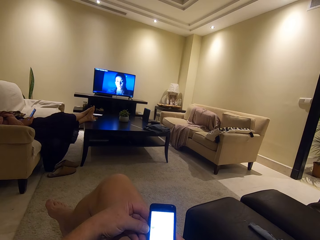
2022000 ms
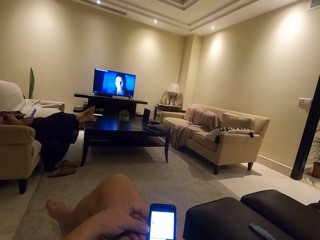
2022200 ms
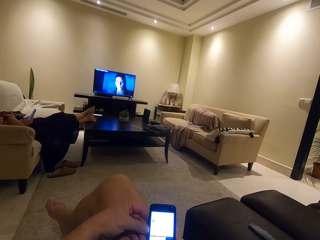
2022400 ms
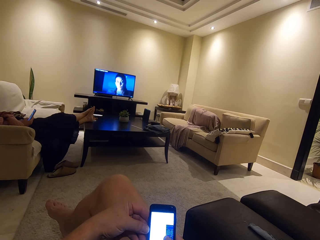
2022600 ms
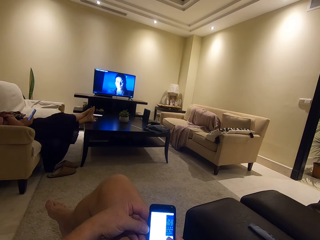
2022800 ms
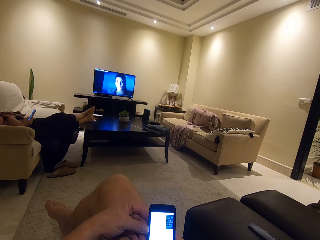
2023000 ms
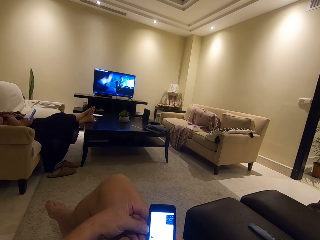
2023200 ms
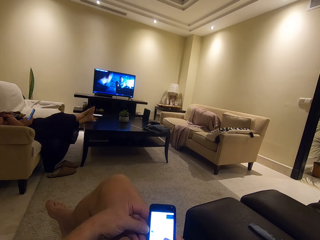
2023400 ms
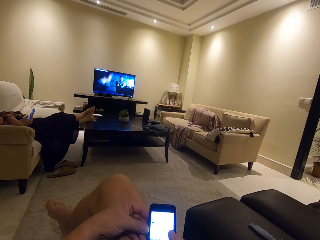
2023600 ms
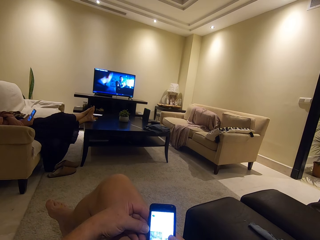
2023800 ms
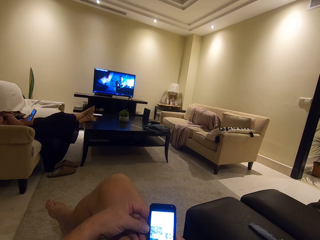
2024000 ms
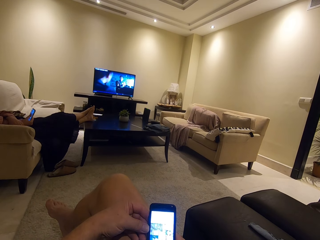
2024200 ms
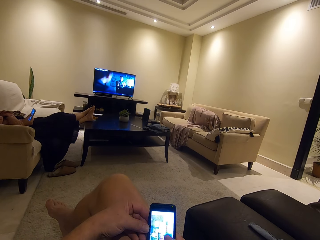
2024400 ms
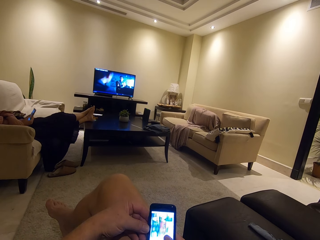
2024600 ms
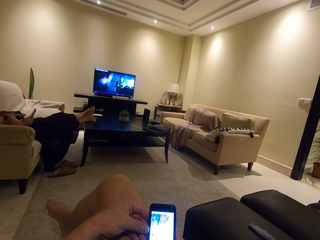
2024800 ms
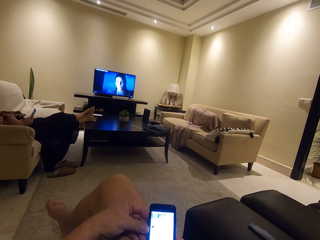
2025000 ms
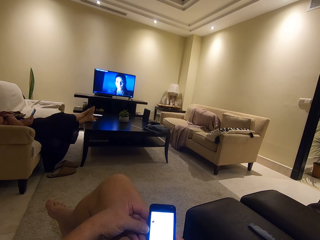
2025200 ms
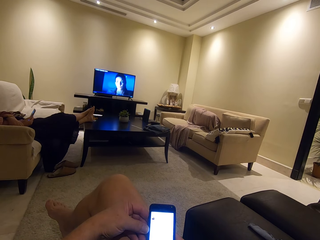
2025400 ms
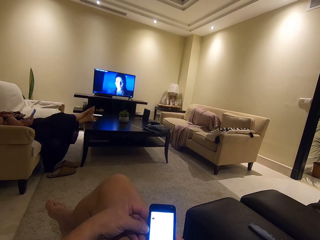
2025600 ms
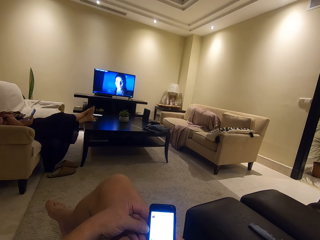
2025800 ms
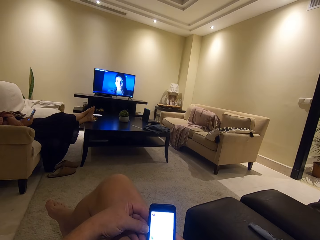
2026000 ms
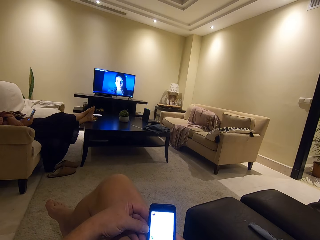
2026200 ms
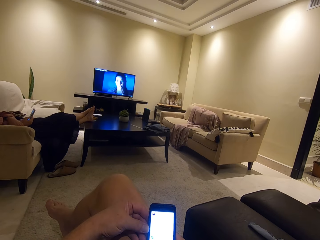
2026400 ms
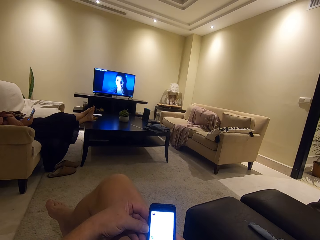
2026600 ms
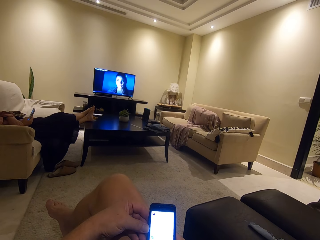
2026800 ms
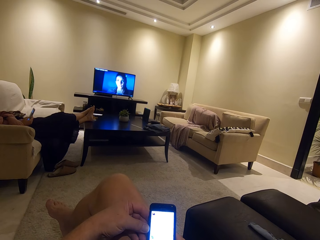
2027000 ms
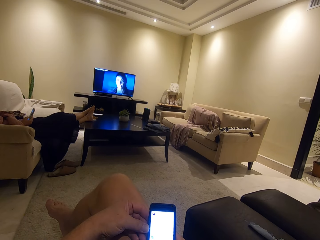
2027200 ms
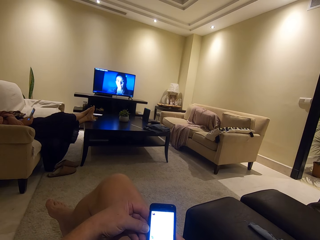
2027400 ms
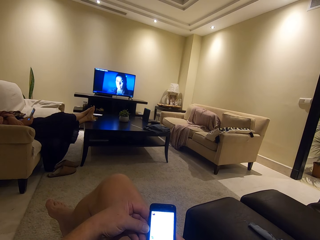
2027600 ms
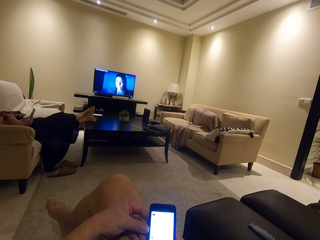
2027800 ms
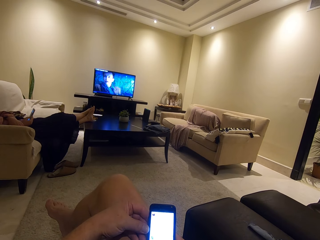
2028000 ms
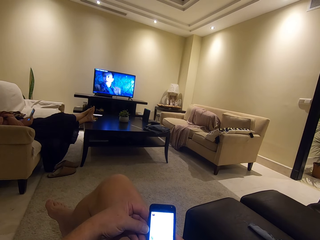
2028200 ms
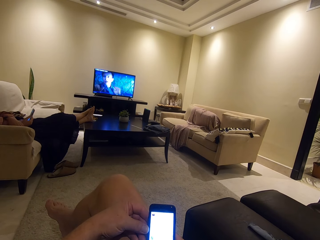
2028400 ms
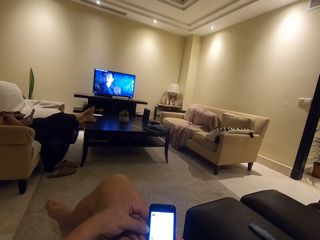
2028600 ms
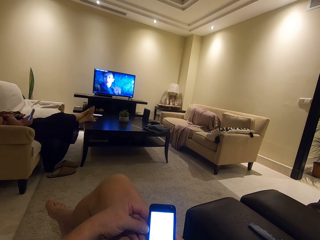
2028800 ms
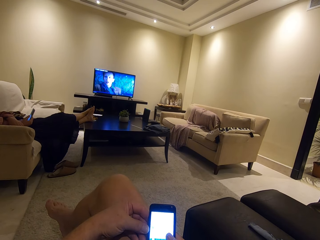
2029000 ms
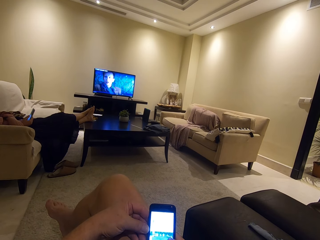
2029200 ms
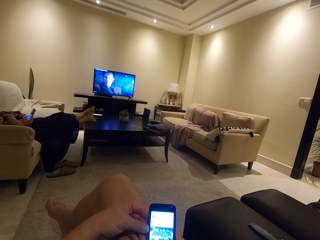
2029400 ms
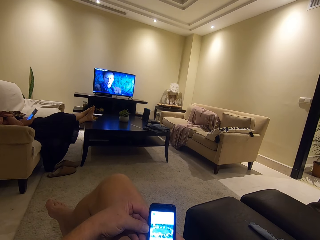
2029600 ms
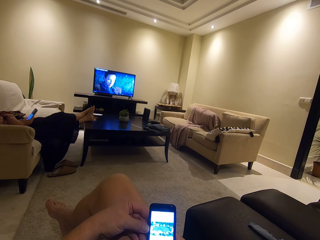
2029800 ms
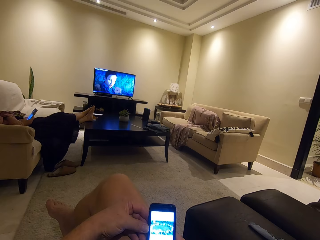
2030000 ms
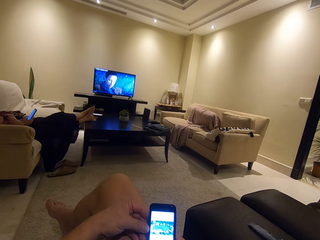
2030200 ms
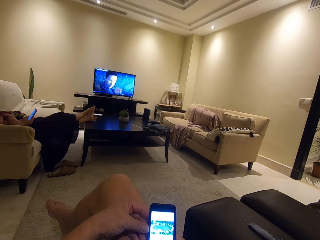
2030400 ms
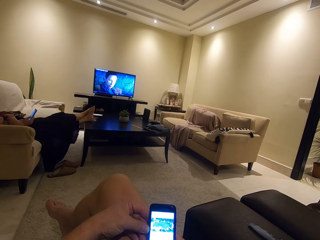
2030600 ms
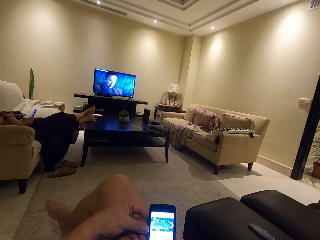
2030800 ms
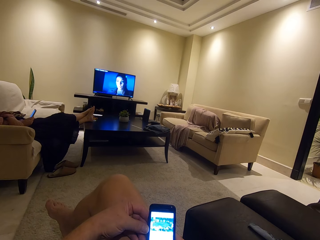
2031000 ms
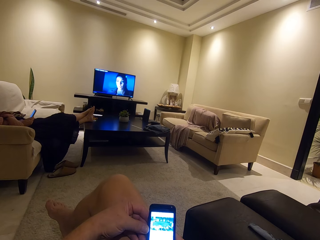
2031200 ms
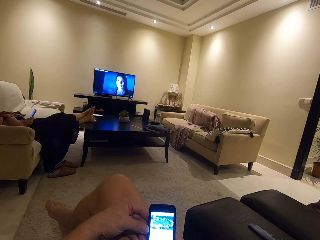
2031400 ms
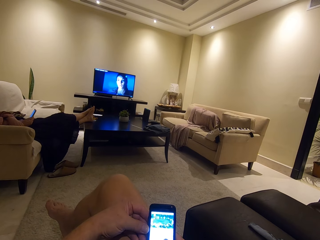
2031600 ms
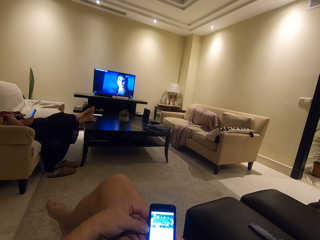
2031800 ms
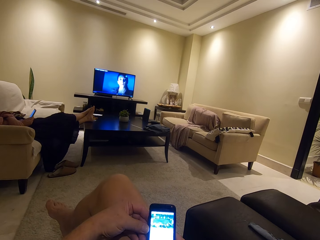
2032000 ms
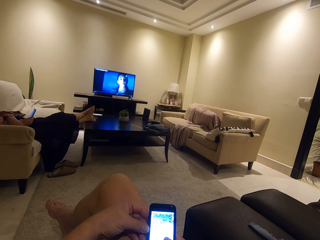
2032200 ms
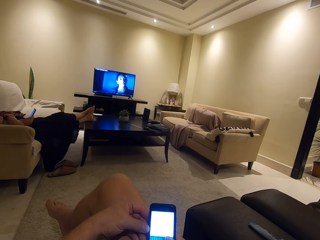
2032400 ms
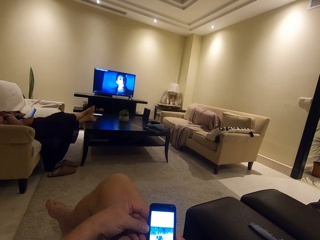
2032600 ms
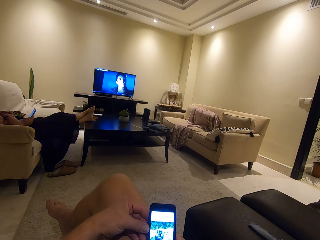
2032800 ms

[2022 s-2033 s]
A woman operates the phone. The camera wearer operates a phone.

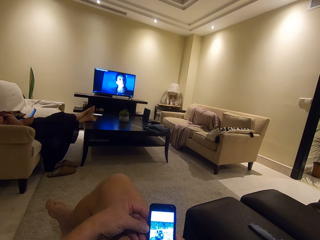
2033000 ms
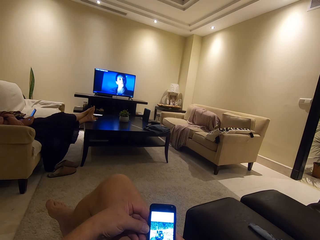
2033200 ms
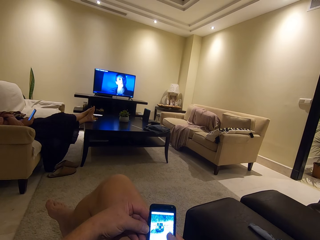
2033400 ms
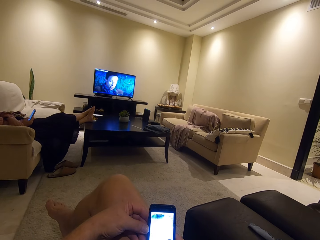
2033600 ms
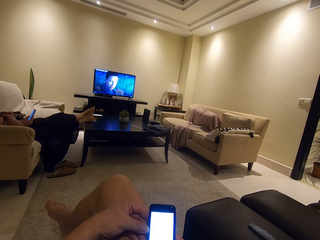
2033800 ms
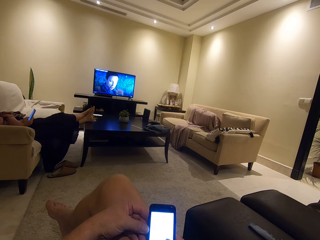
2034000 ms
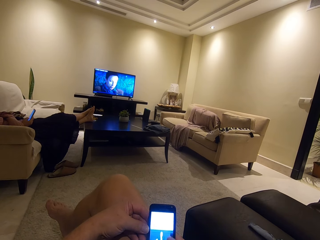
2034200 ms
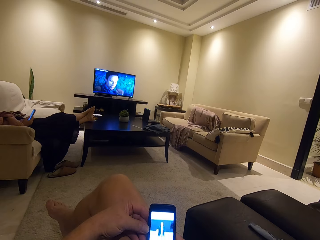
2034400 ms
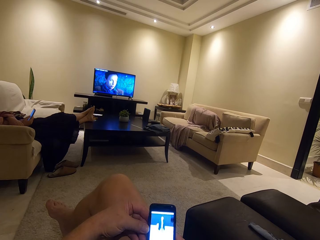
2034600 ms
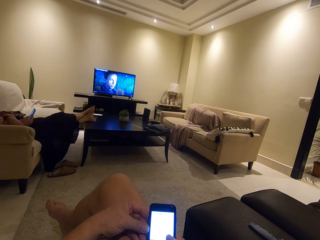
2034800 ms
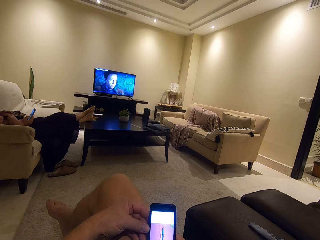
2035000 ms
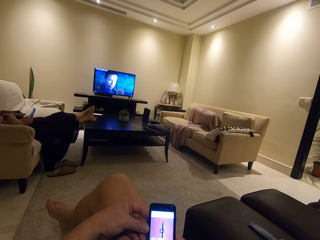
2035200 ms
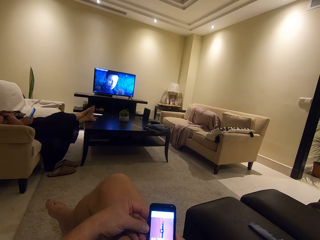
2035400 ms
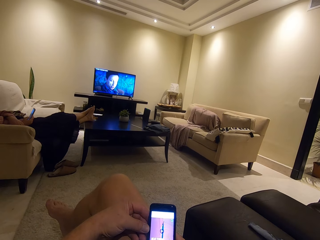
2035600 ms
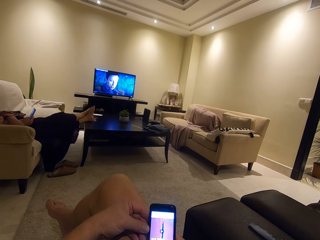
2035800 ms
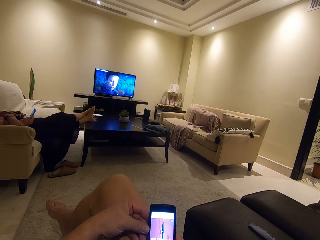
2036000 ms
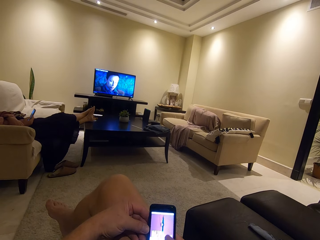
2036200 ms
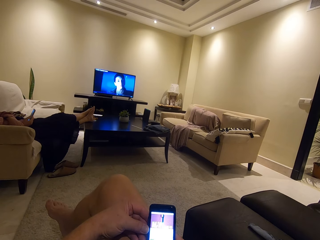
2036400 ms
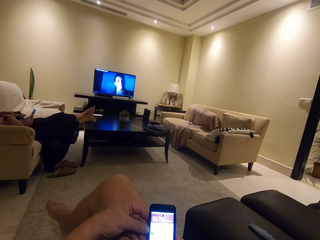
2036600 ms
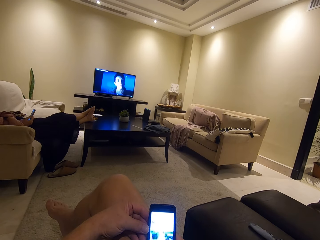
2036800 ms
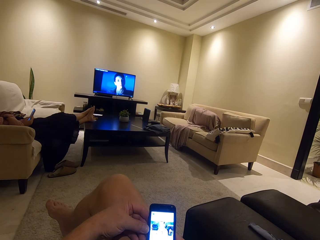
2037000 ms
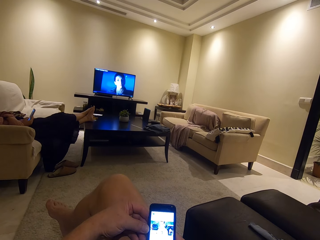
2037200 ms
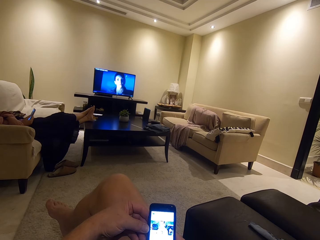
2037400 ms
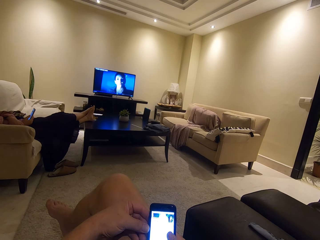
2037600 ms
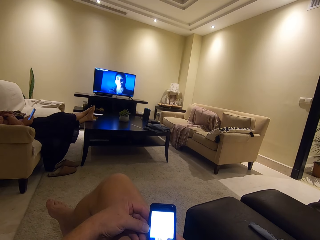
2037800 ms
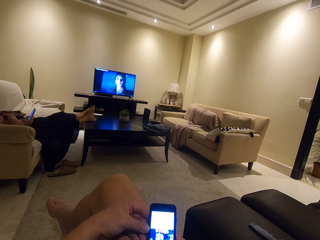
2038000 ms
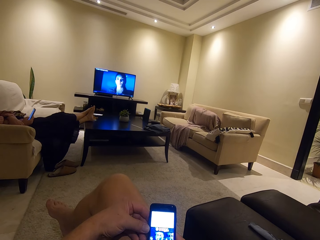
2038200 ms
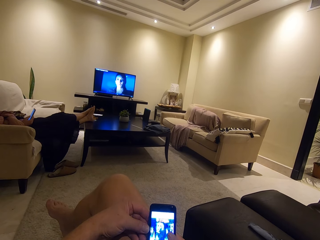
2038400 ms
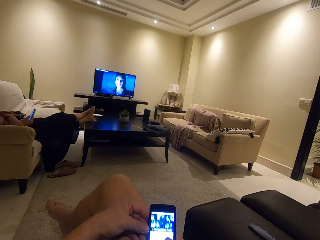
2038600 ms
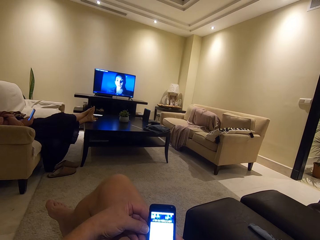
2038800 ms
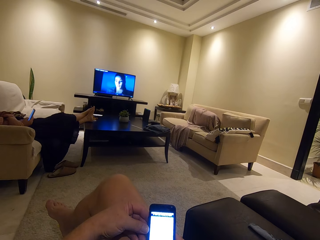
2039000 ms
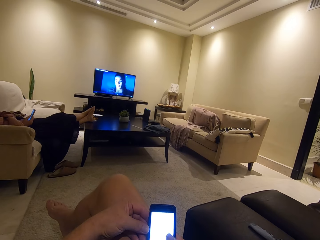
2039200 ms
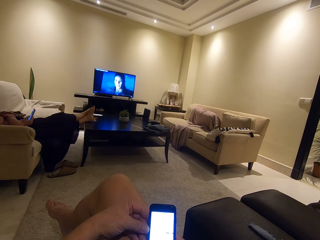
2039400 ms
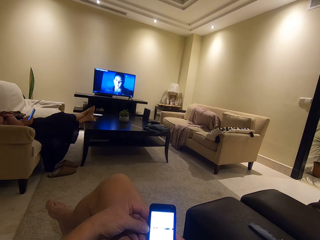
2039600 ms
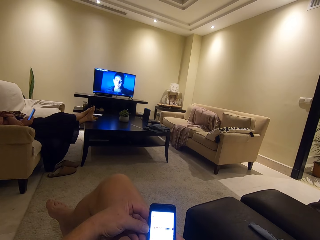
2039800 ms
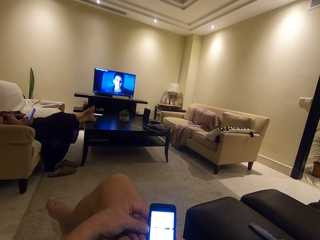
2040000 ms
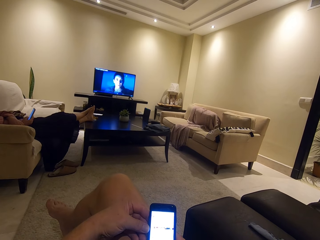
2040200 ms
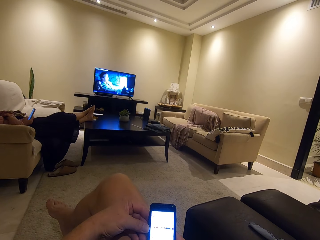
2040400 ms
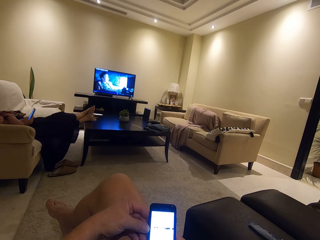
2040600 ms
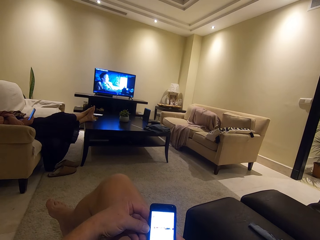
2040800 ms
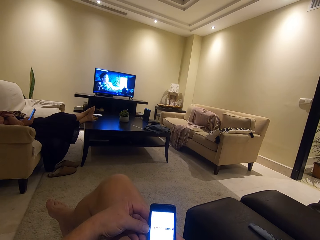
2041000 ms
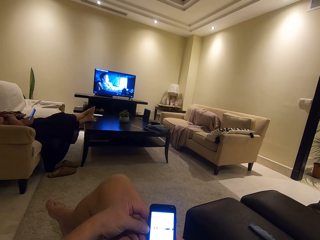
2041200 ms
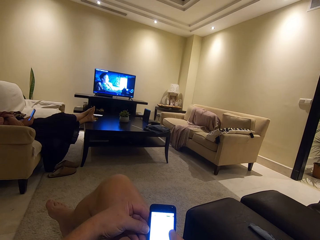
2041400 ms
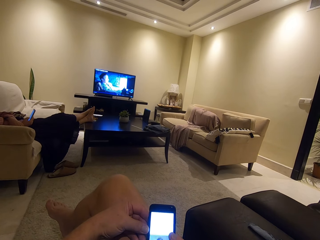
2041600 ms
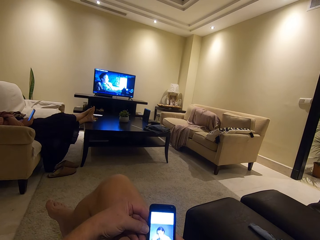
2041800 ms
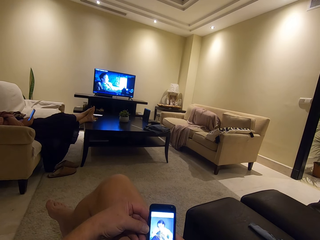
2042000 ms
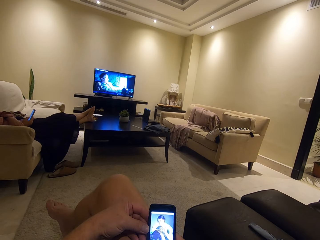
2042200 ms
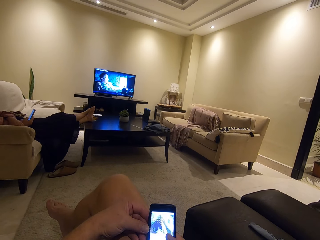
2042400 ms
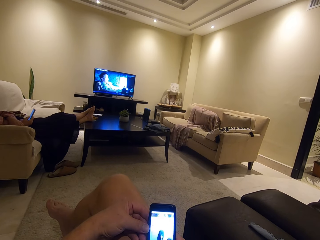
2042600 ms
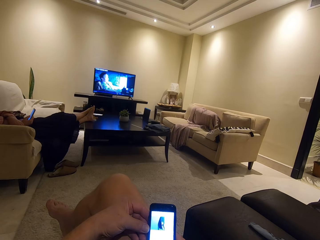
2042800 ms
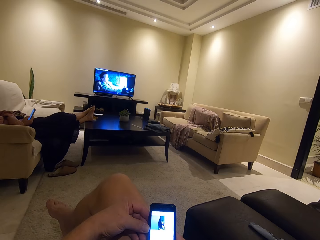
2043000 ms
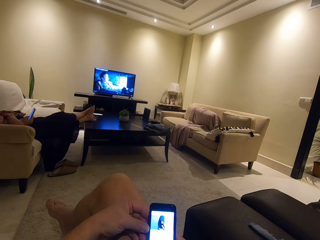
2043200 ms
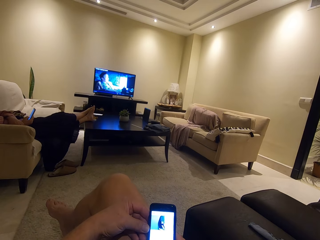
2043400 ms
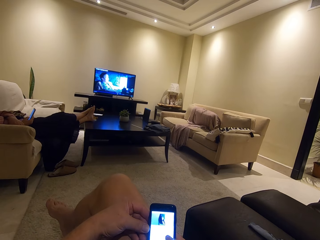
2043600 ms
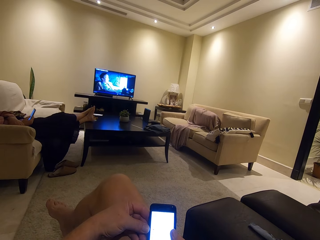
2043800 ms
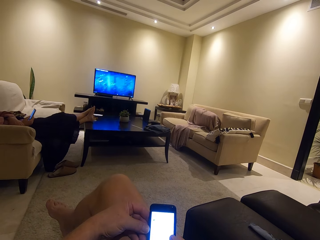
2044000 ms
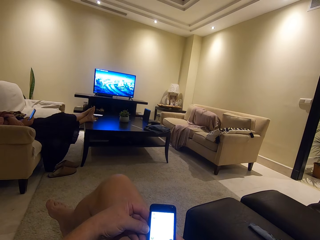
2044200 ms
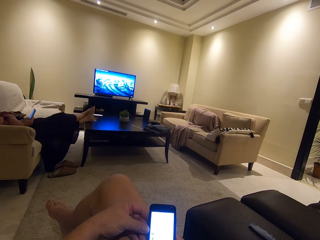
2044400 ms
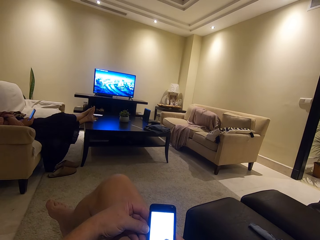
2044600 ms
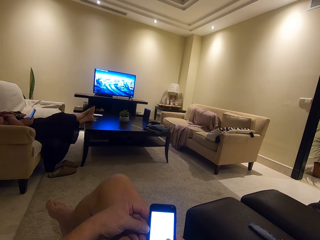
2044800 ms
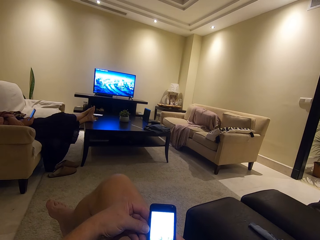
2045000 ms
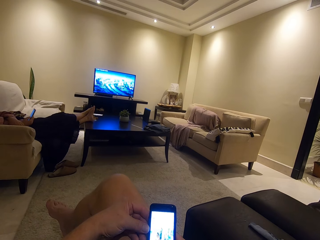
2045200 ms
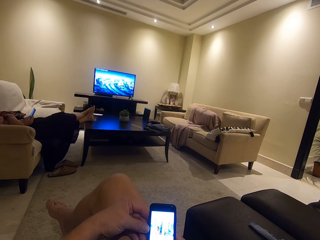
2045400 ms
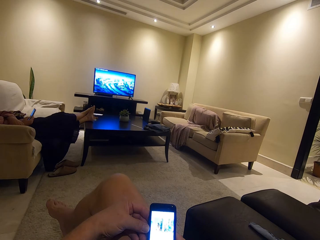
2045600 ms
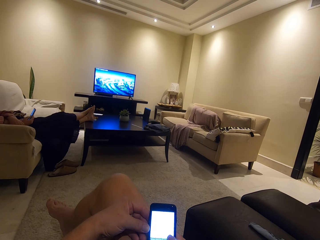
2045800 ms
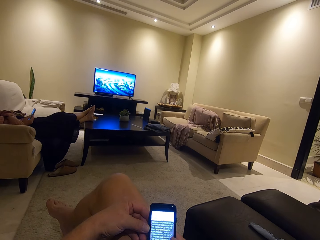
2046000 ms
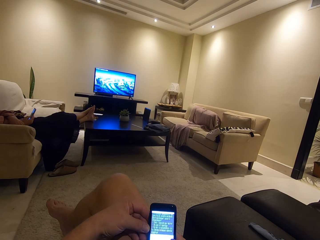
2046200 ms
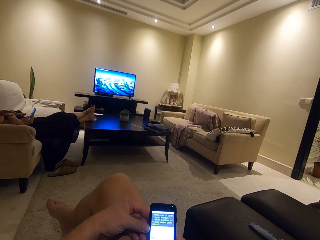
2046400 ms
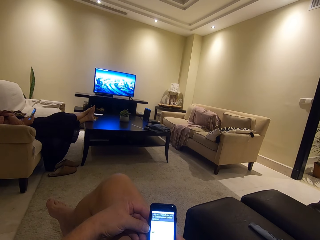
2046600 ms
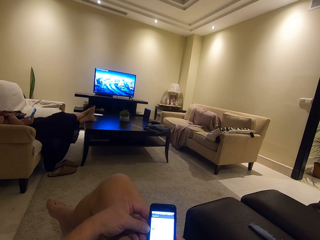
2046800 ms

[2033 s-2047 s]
A woman operates the phone. The camera wearer operates a phone.
